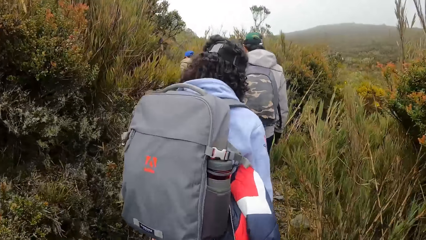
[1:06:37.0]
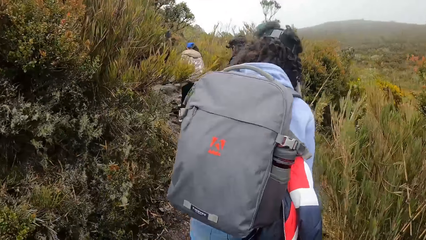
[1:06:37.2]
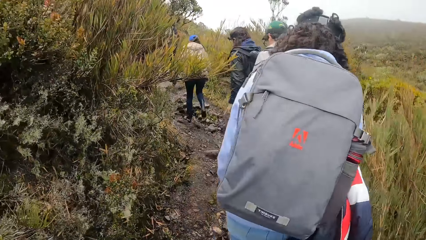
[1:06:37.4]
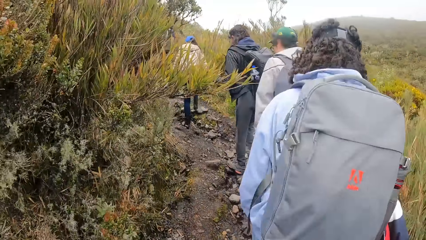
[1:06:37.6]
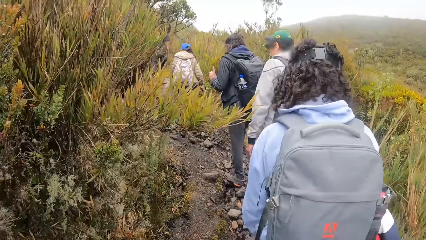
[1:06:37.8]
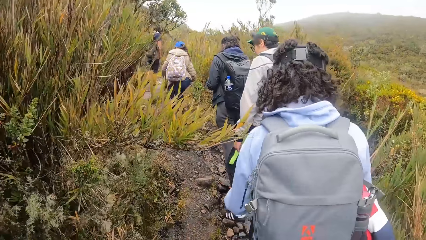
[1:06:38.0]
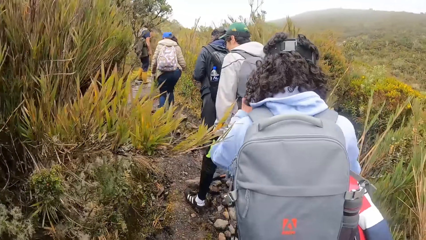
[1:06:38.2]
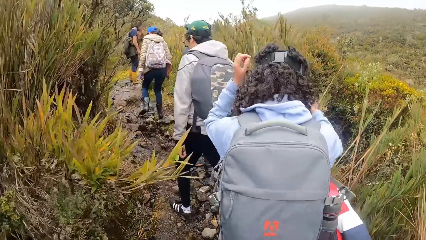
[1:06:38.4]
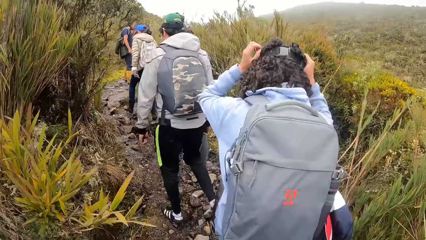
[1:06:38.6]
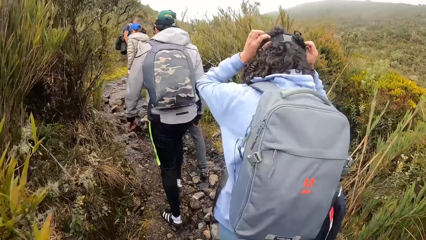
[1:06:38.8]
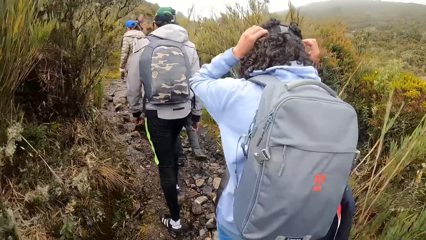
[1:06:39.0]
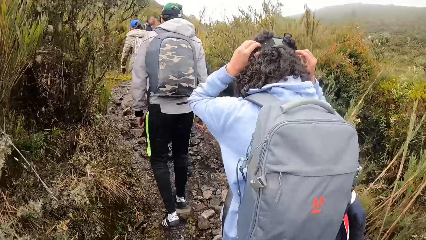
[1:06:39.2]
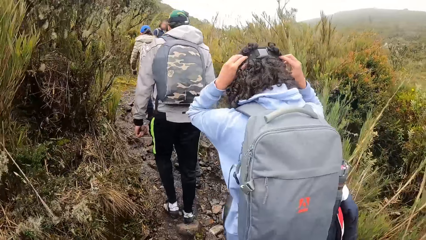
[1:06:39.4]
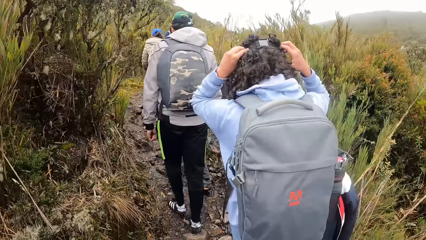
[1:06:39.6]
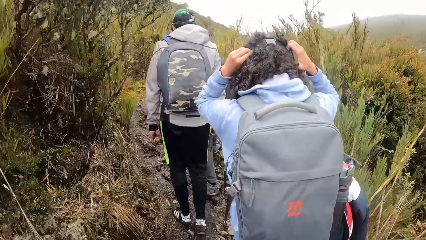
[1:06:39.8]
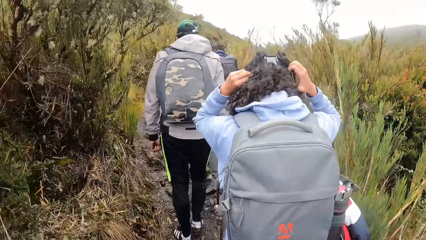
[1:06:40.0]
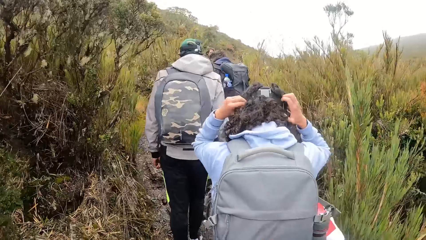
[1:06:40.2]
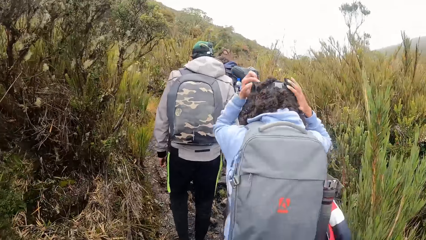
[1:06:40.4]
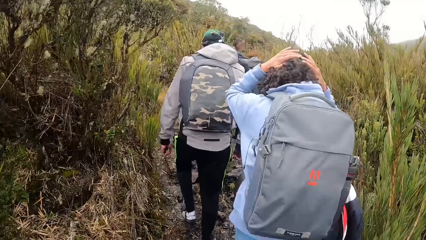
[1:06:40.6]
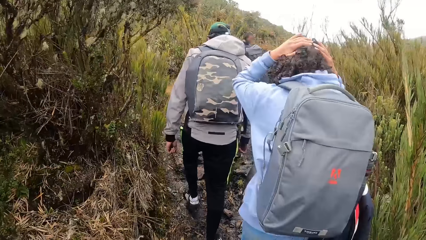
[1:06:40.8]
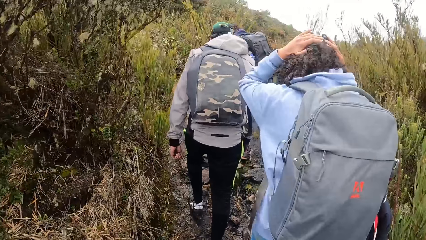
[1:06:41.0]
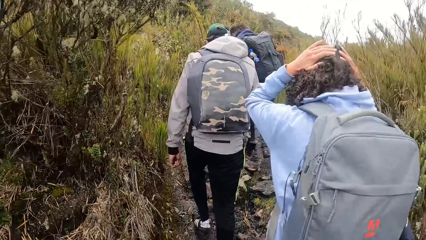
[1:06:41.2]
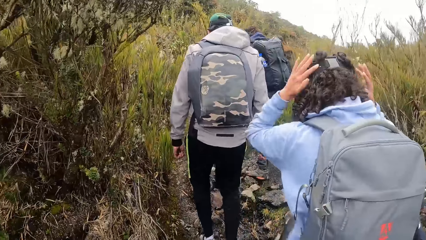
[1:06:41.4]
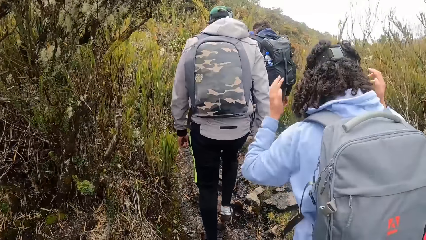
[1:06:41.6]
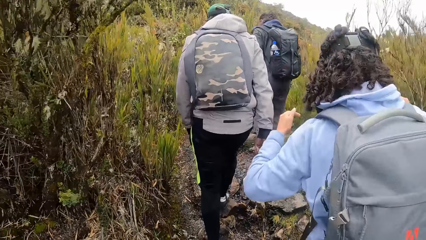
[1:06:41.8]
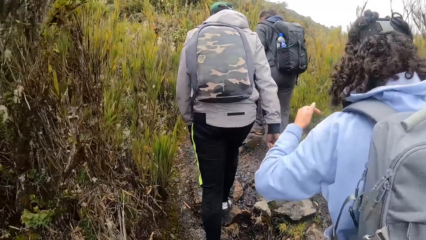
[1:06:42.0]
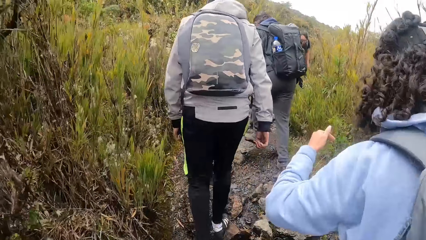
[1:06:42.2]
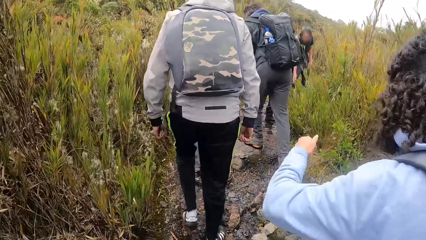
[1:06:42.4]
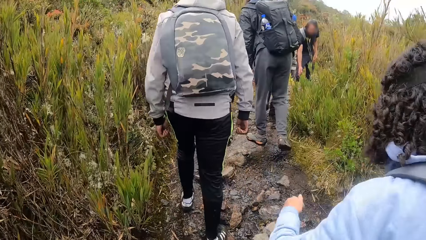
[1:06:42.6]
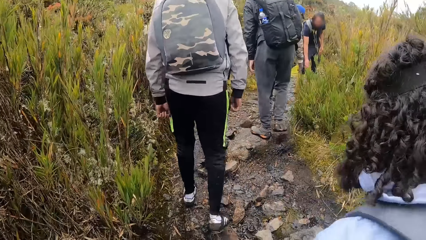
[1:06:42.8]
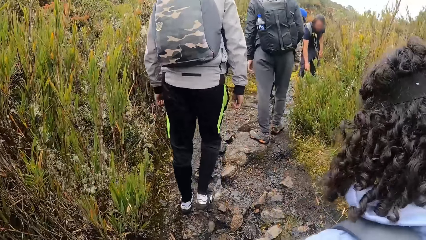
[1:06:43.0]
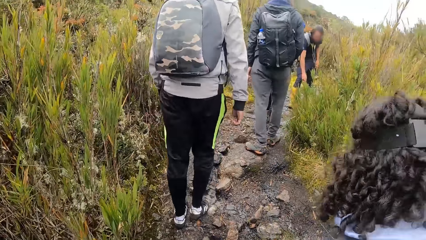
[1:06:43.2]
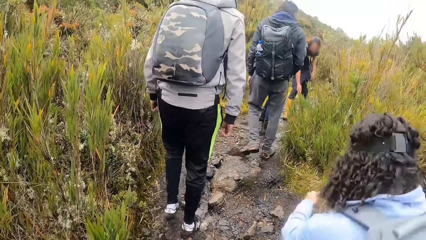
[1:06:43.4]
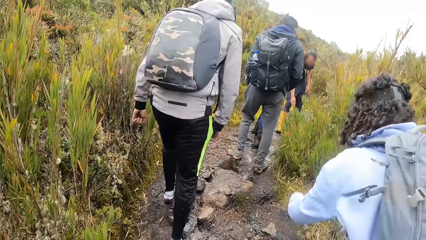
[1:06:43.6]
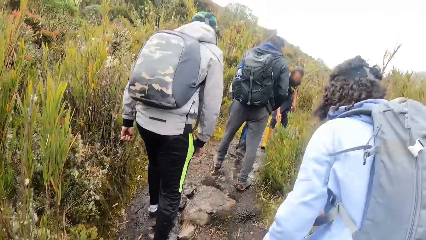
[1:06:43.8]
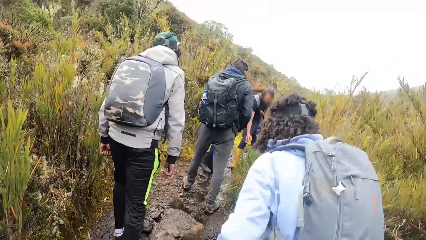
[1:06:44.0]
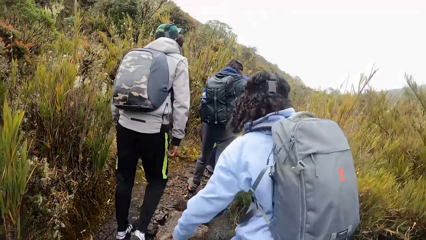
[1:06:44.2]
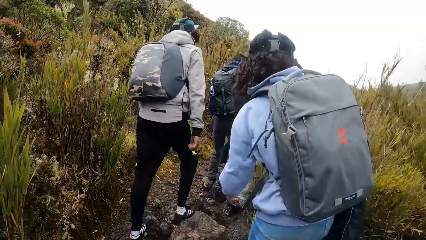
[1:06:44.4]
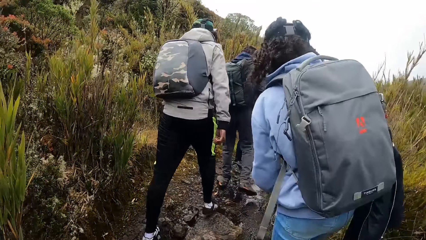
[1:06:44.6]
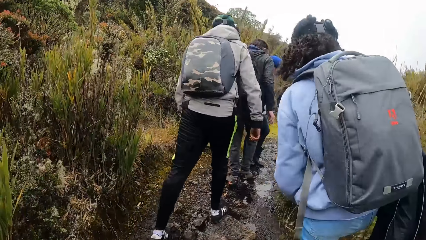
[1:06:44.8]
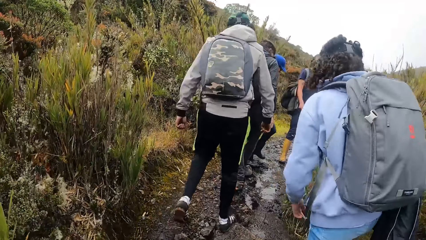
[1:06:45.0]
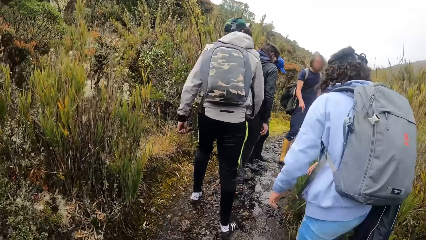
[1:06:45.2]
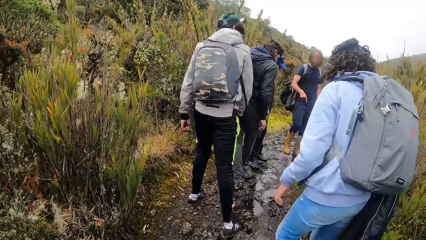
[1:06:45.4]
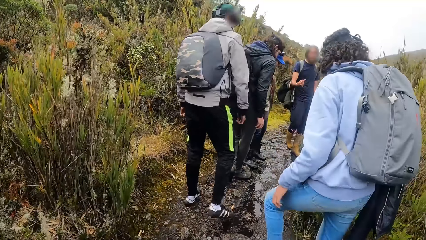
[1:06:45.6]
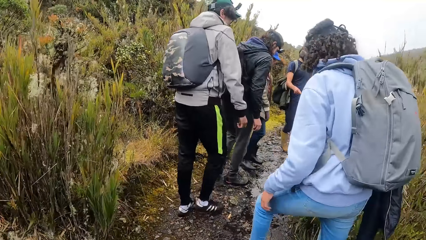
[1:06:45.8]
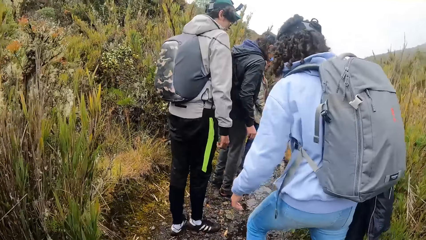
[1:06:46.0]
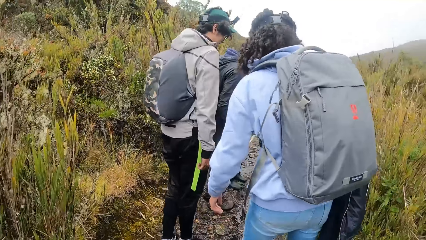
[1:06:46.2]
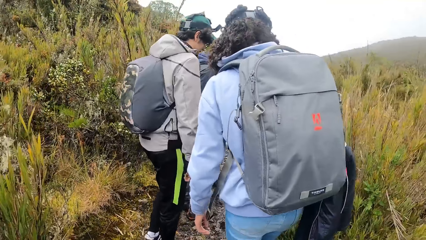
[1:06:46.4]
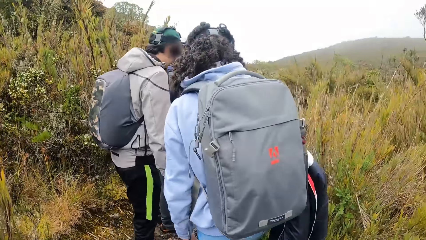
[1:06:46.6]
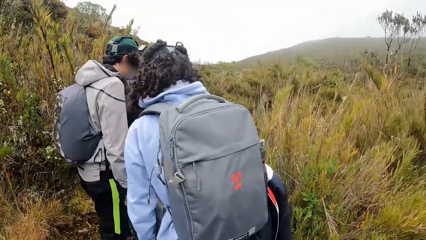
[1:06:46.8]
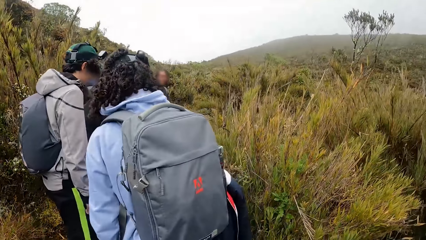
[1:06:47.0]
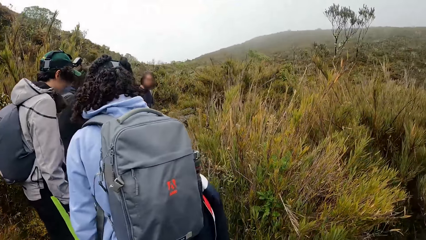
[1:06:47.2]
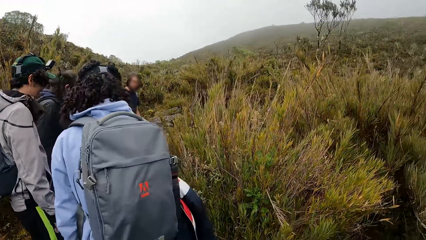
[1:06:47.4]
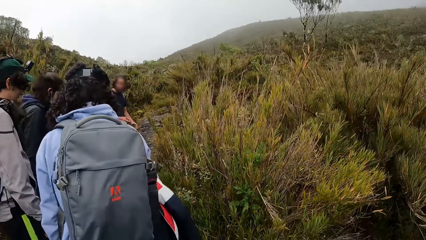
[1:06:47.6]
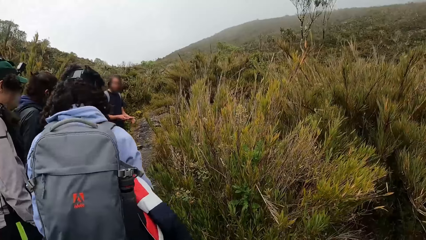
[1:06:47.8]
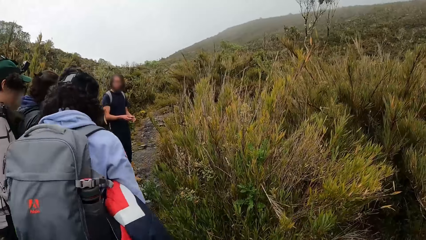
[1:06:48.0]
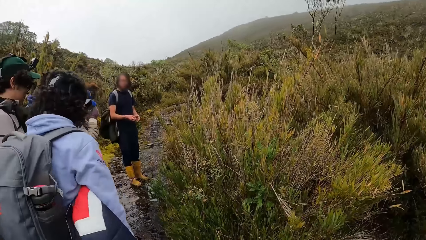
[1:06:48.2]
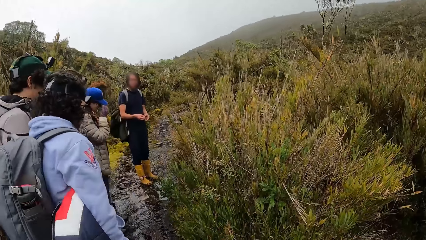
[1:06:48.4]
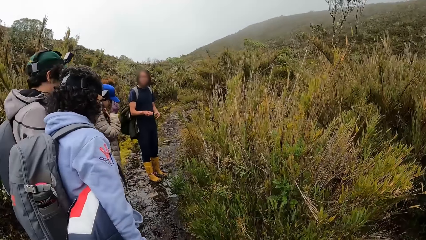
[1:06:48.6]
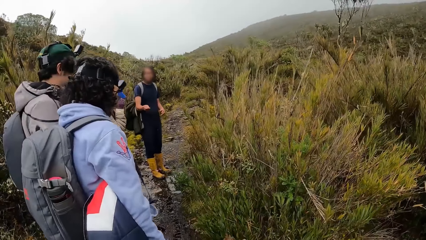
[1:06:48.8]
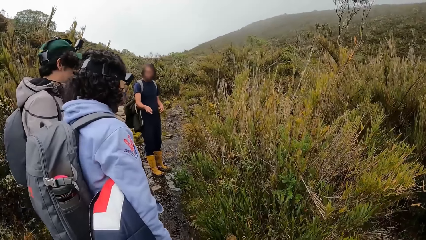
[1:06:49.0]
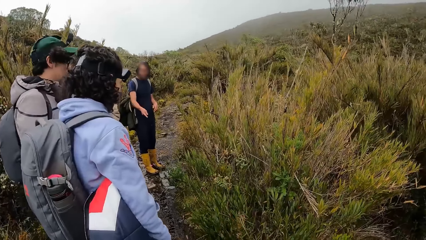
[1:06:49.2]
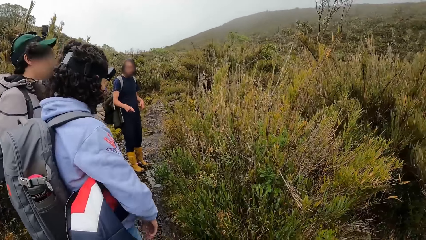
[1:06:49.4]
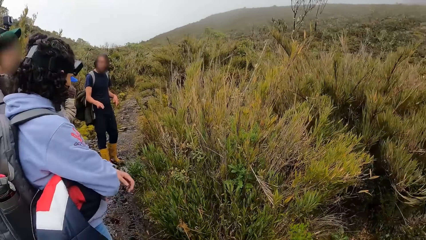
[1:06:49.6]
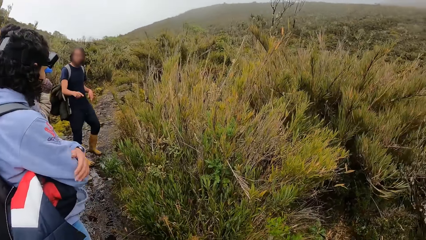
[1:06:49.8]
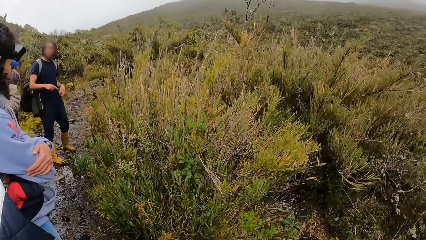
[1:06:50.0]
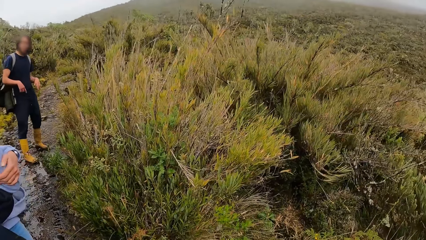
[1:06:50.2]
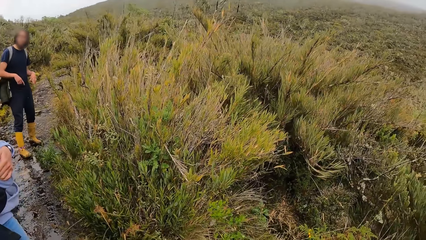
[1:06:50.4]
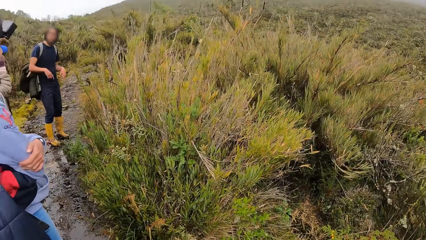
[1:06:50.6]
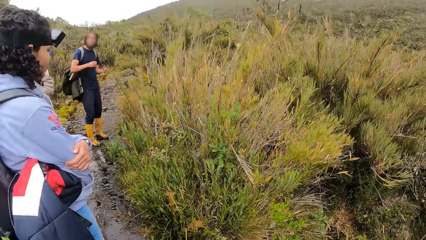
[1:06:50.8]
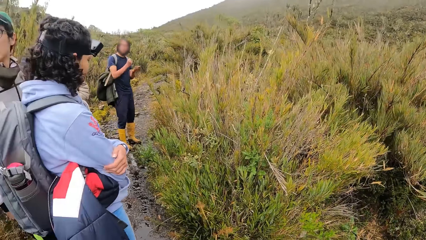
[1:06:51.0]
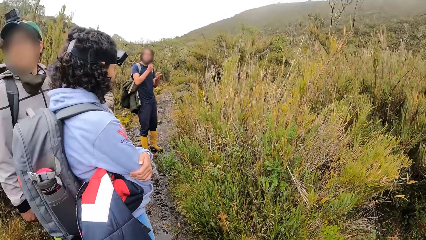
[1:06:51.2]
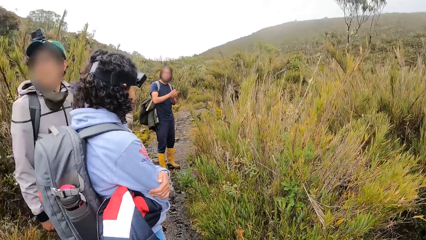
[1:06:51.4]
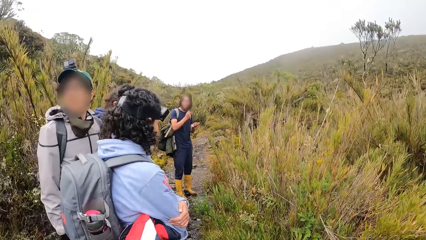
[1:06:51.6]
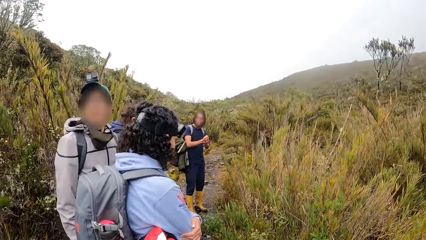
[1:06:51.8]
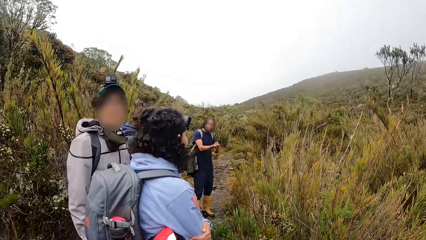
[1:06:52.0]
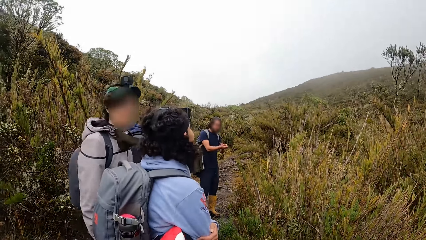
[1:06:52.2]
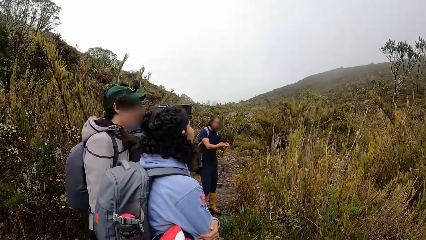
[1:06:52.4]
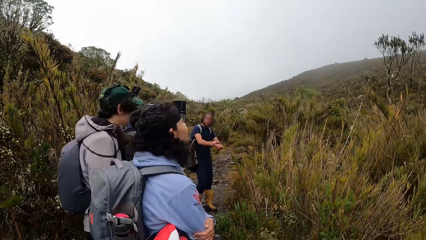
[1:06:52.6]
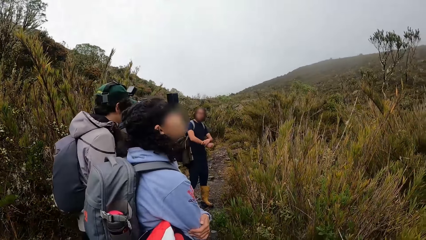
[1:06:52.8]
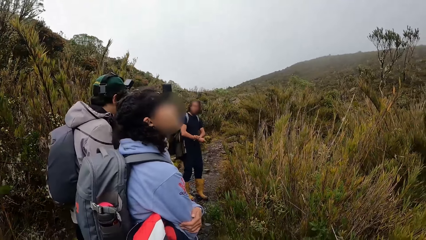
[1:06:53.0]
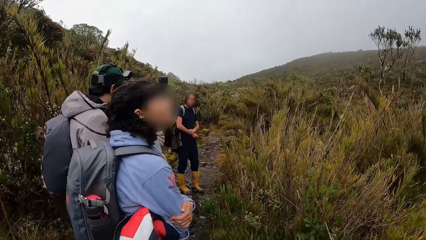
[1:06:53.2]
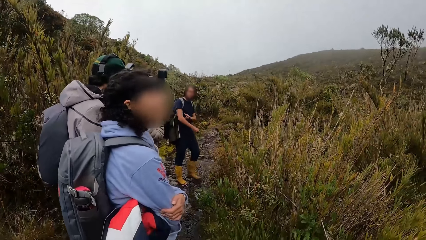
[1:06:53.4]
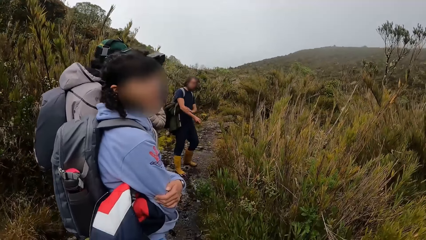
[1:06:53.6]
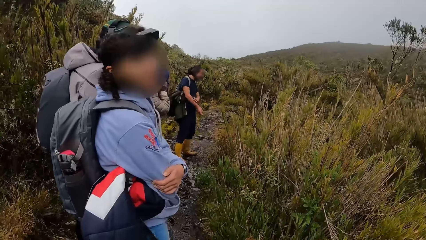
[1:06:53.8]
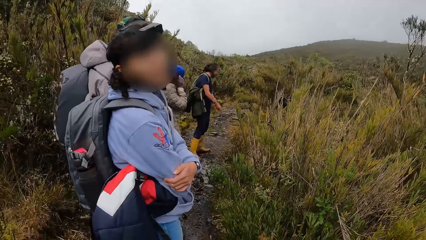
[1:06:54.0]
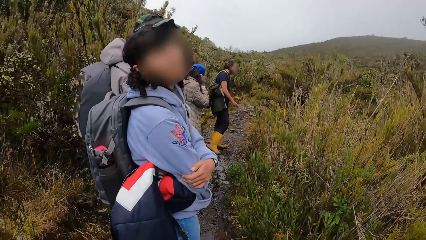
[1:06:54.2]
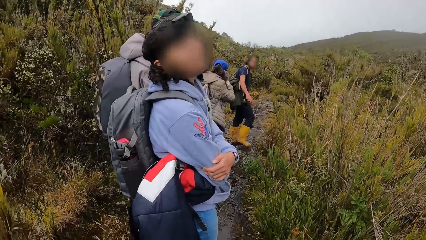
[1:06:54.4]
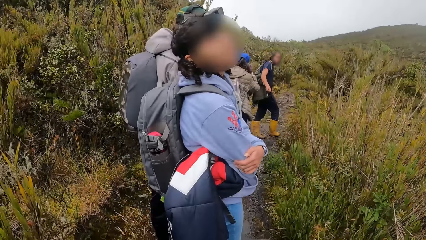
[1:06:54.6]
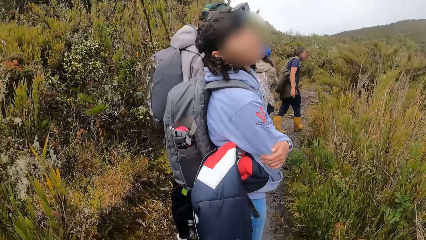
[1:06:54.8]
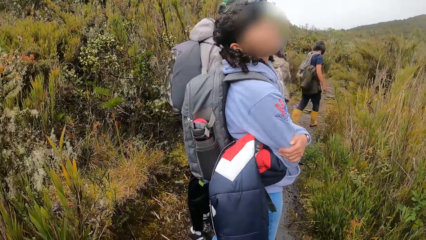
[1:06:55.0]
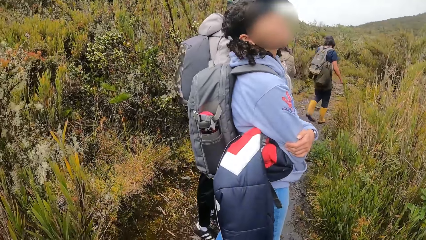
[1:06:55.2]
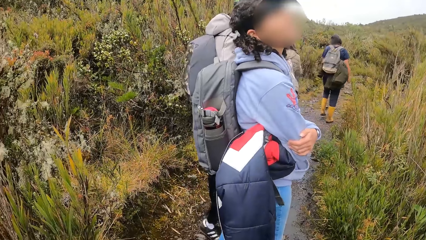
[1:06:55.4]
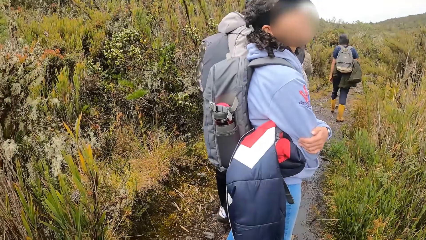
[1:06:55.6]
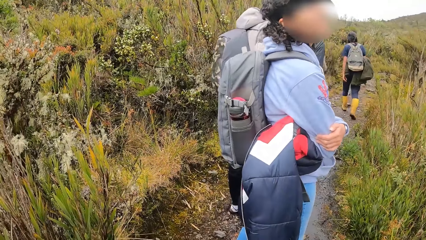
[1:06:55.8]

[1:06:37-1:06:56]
The woman adjusts a camera on her head with both hands. A man points at the ground. The camera wearer walks around. The woman looks around.
